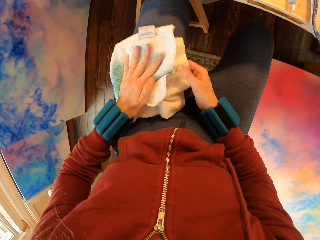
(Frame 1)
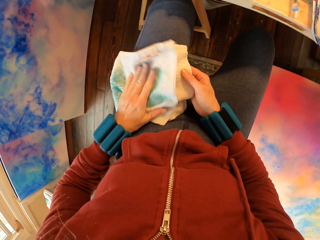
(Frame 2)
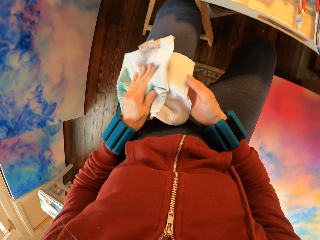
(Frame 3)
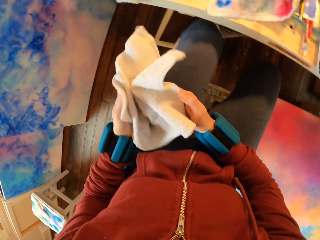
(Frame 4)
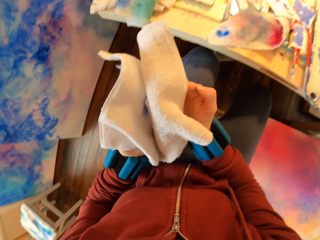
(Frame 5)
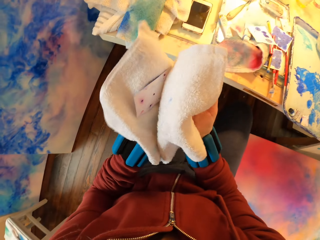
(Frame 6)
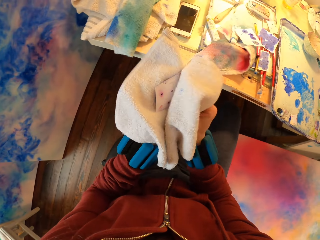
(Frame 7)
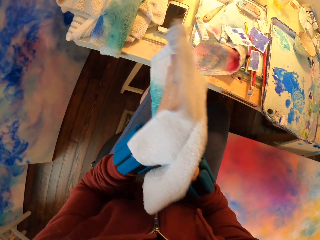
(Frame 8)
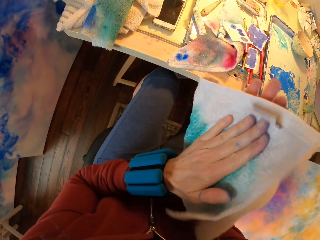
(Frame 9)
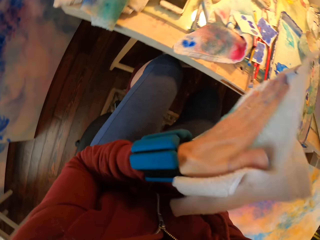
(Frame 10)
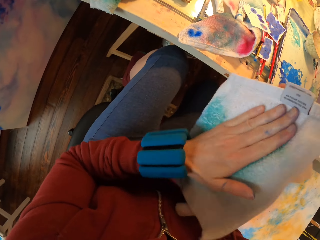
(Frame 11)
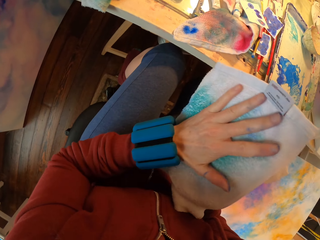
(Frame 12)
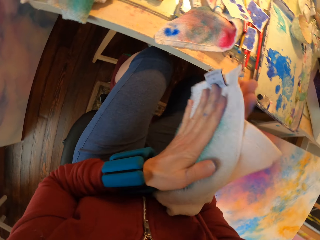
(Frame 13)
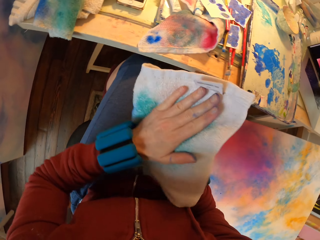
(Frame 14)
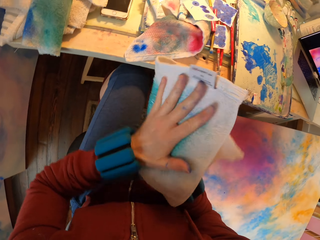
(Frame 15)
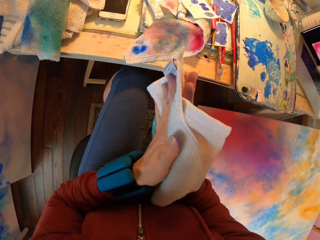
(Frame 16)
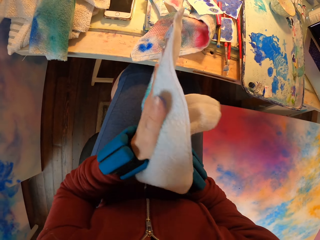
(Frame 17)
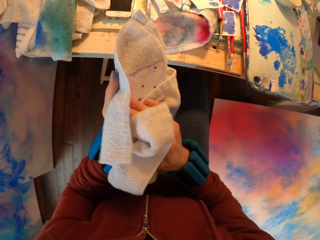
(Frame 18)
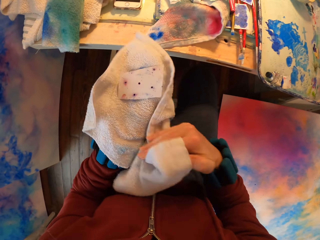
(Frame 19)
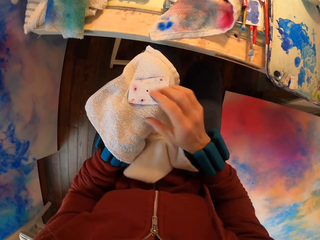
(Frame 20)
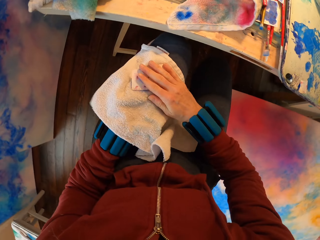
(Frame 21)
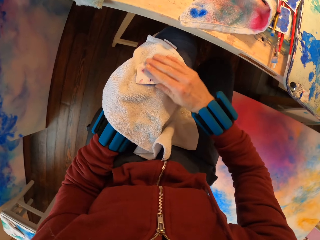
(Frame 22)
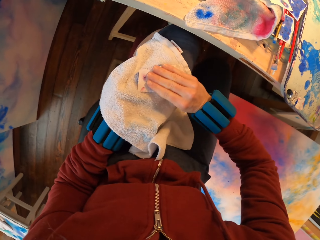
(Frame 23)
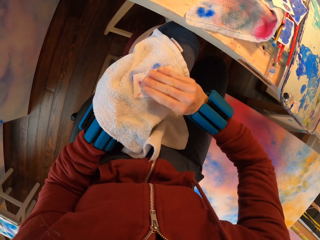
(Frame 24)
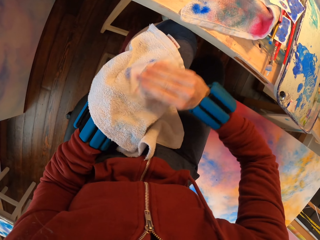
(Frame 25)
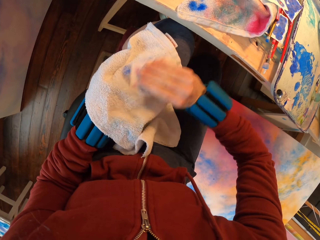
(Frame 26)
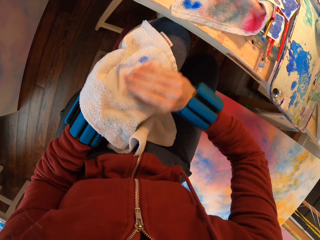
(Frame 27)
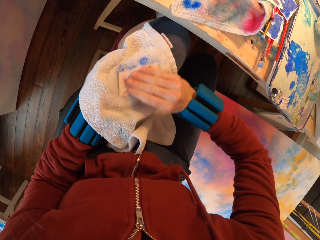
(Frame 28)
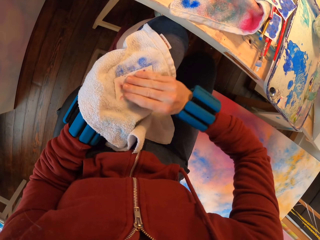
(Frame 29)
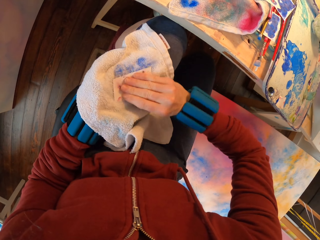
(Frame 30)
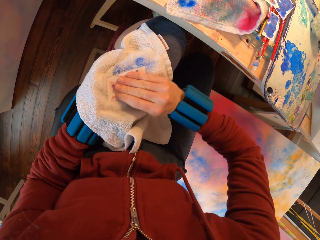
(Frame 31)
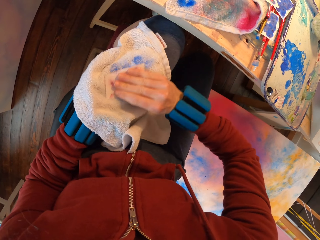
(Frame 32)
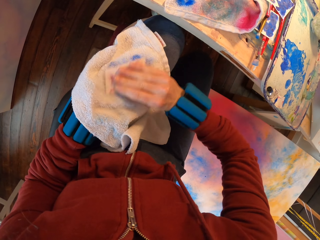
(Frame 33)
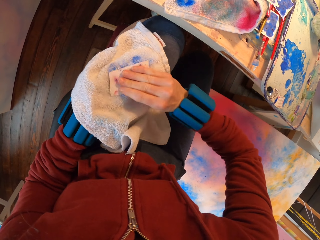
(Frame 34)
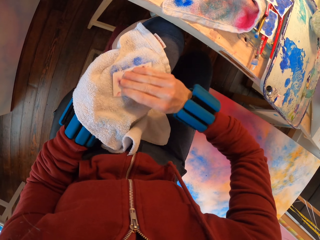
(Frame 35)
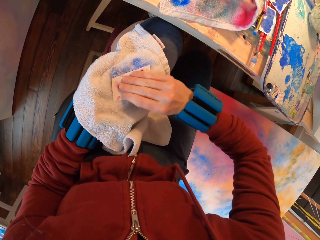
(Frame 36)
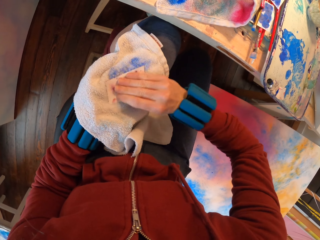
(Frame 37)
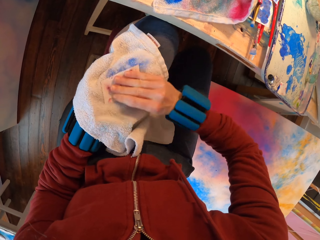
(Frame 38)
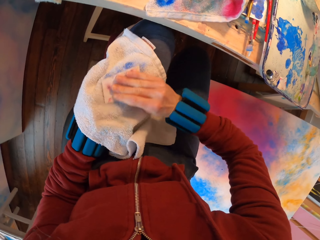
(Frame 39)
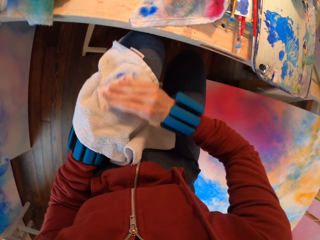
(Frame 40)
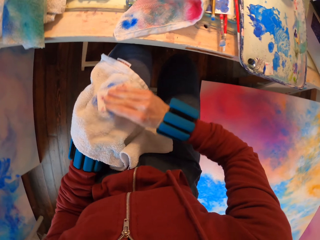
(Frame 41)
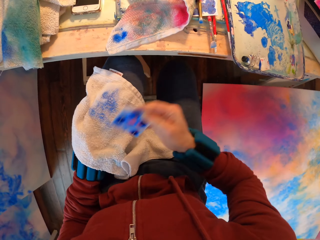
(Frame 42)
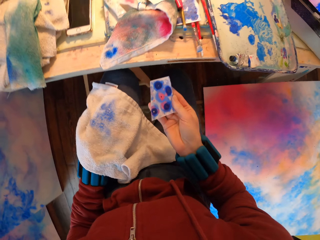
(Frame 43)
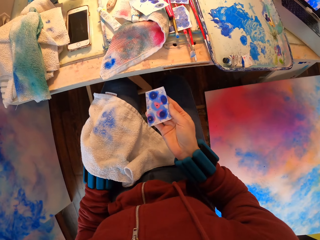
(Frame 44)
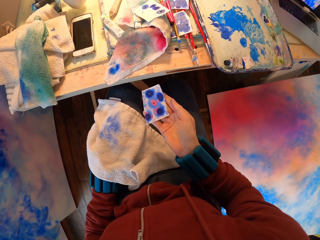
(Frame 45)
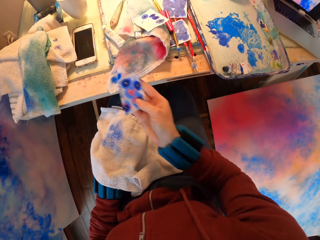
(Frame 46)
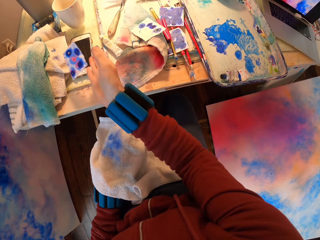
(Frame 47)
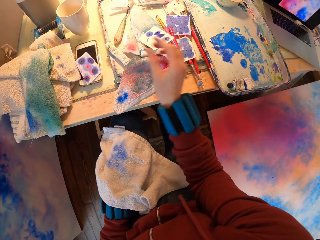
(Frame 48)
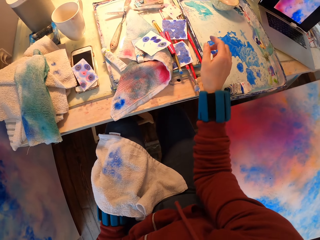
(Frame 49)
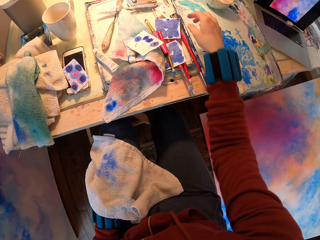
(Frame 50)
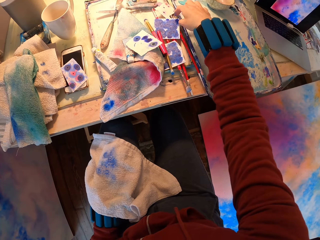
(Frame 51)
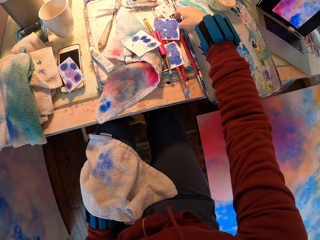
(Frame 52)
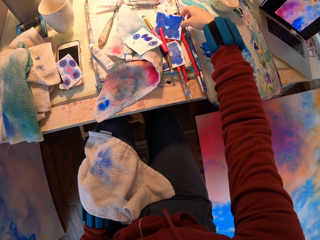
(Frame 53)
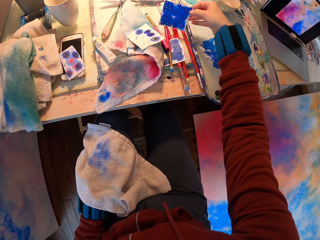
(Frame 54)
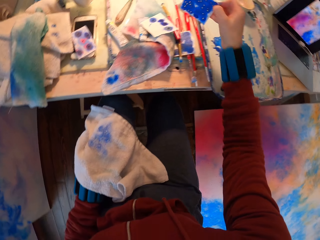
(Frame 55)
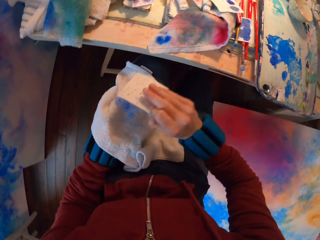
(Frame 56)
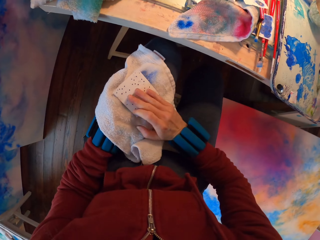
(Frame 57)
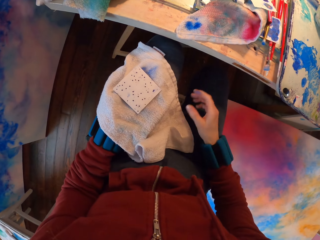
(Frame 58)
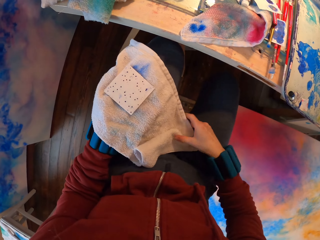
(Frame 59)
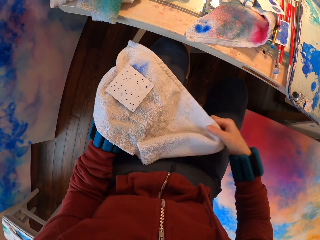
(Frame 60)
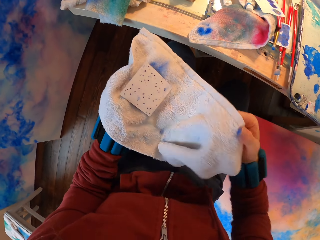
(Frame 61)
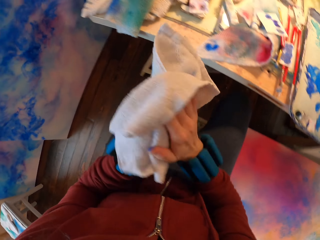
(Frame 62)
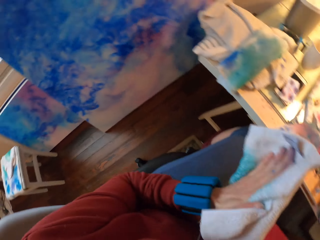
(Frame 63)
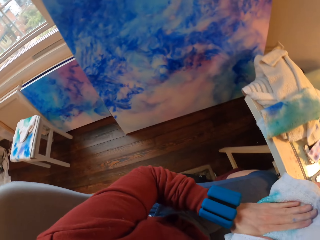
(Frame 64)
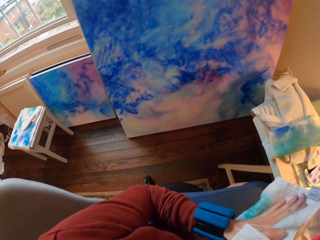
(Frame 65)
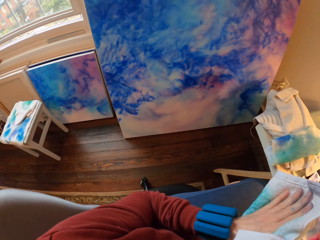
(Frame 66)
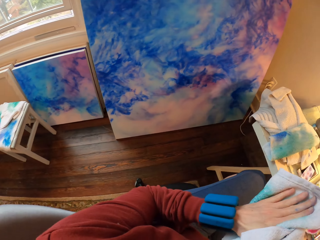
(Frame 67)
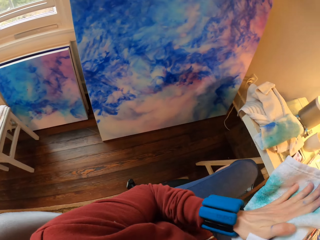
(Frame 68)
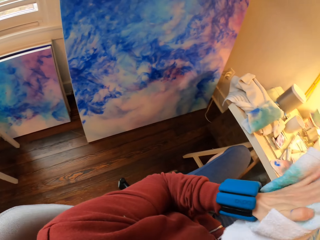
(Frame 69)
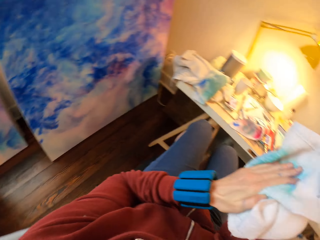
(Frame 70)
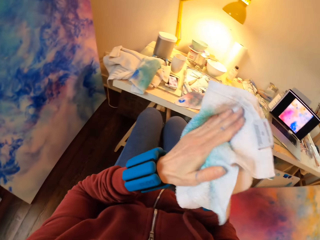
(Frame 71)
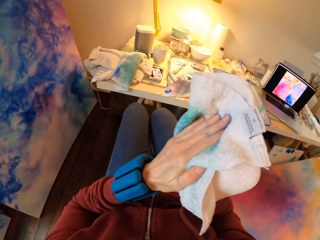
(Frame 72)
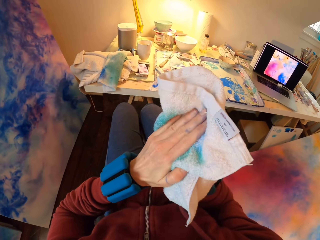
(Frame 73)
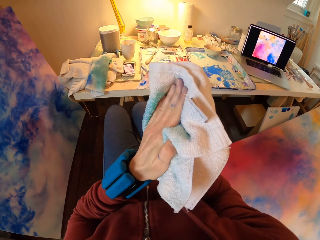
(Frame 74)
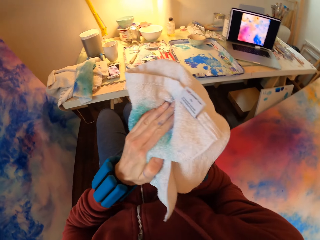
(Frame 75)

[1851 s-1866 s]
The camera wearer puts the paper away. They wipe the paper.

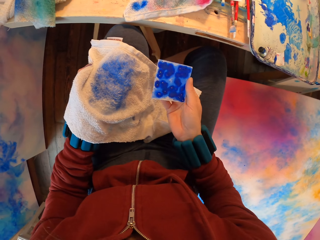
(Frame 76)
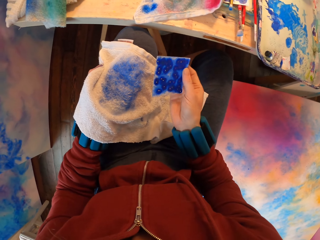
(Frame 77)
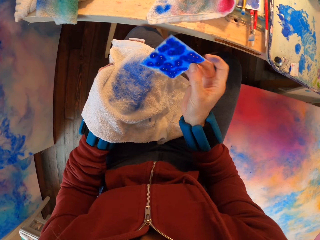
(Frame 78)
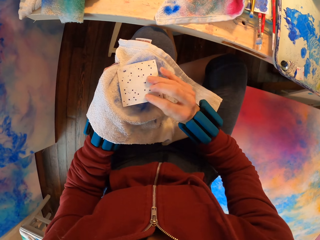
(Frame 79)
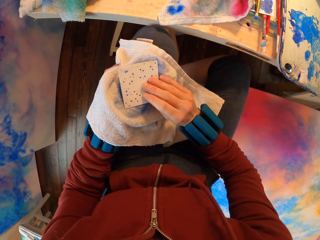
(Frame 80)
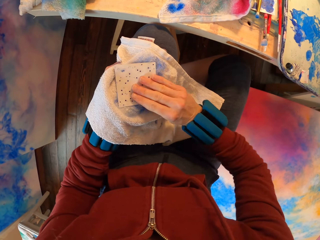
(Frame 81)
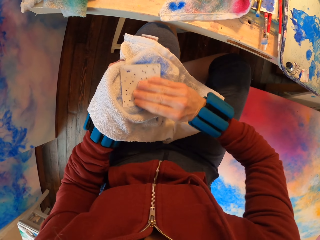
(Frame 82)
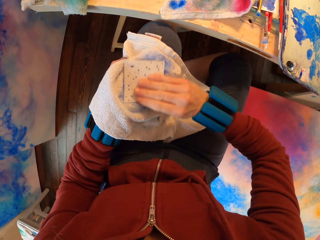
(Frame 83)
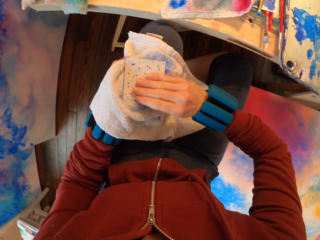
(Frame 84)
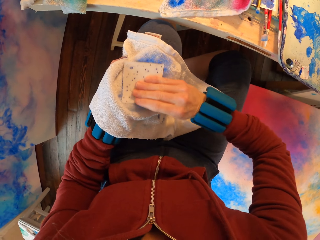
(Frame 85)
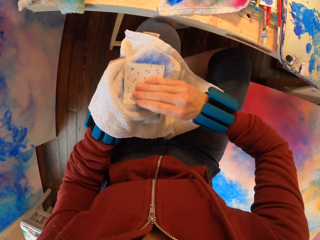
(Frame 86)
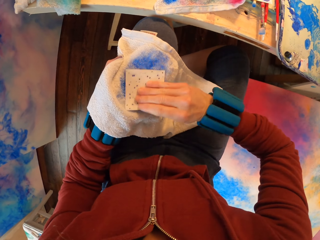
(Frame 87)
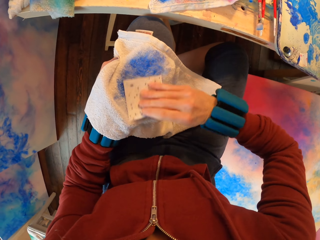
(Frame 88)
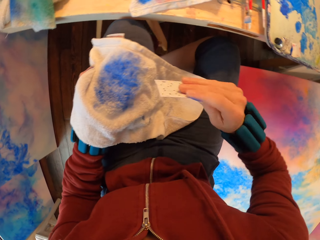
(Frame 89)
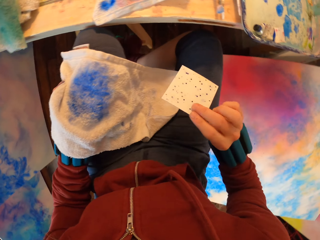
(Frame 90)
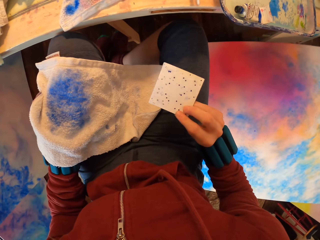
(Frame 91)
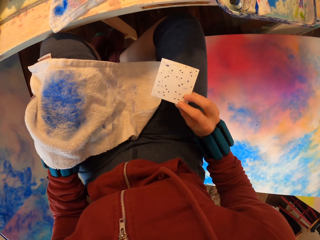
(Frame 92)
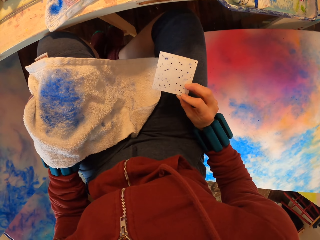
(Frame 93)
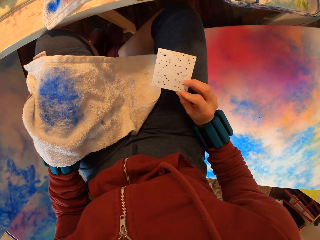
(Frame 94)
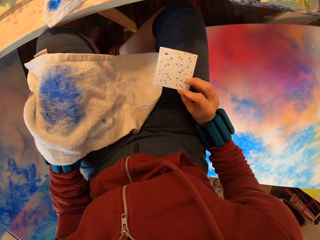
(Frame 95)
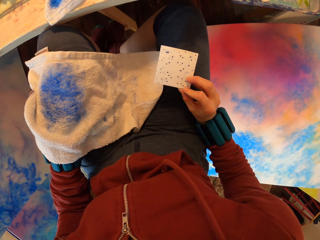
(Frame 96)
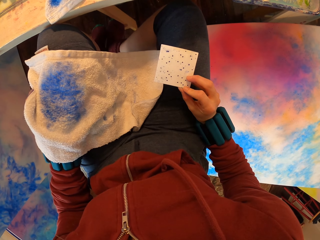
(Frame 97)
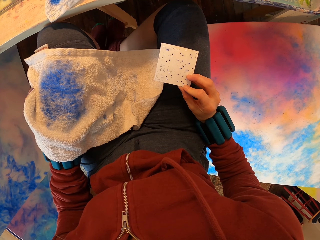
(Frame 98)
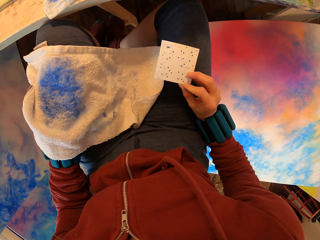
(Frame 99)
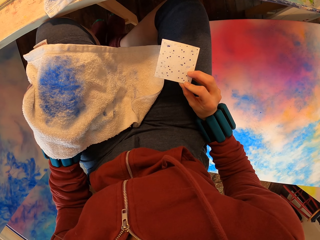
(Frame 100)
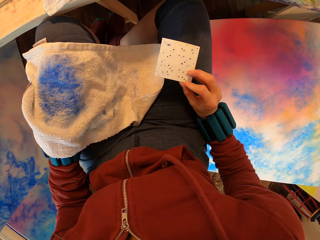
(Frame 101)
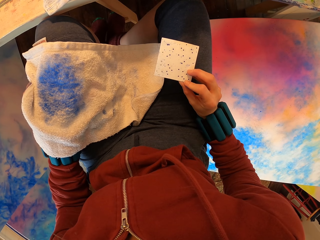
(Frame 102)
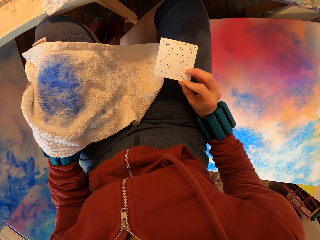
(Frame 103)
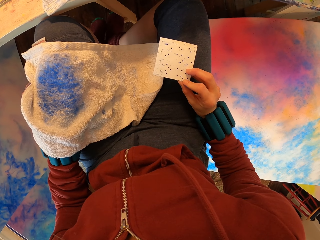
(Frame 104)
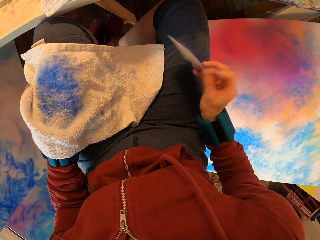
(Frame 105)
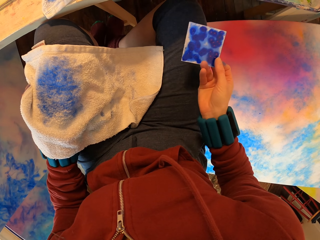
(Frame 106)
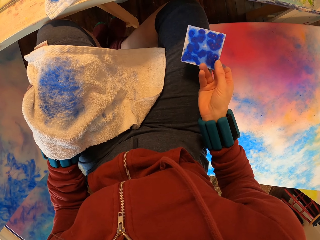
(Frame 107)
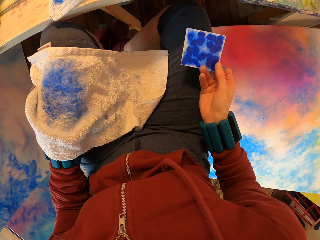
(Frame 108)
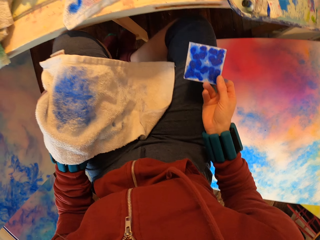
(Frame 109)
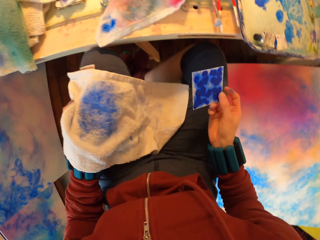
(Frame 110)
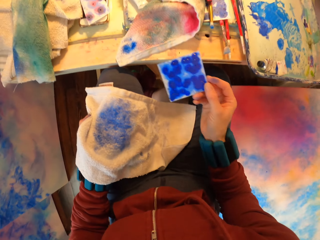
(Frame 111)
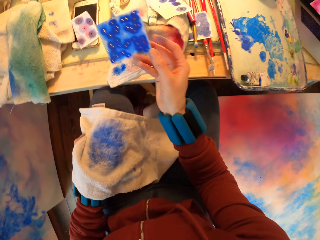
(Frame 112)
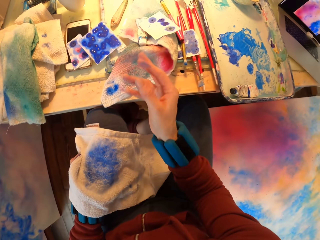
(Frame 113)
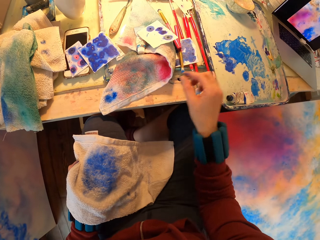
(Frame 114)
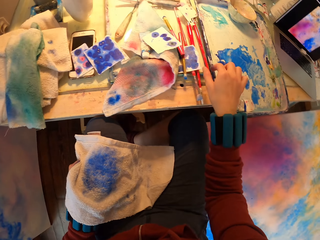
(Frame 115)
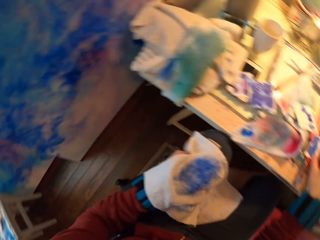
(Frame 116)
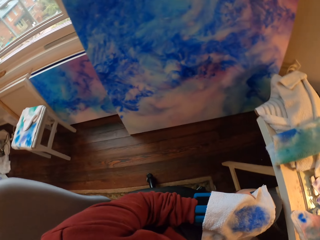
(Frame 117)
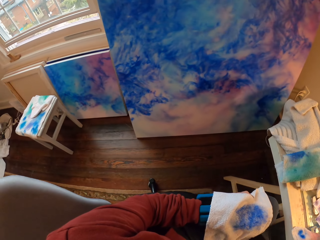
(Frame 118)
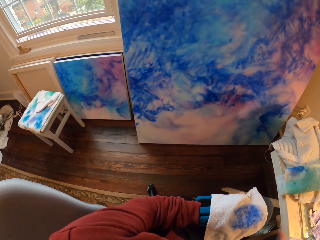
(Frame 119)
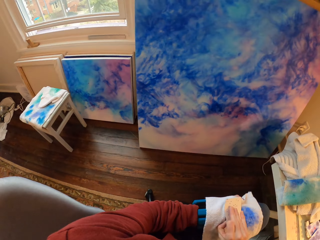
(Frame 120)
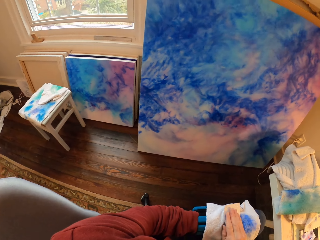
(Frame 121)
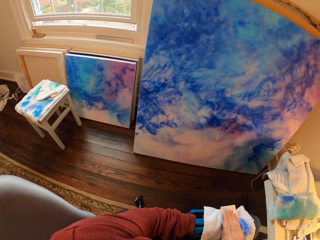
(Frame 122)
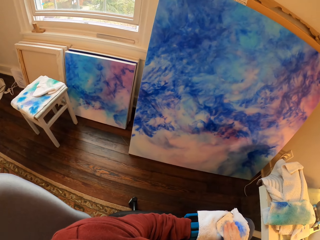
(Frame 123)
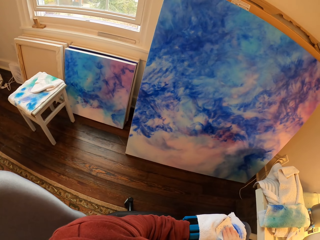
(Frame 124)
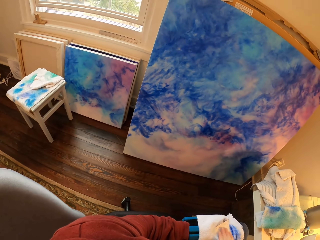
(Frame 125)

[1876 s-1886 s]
The camera wearer looks at the paper. They put the paper away. They wipe the paper.
